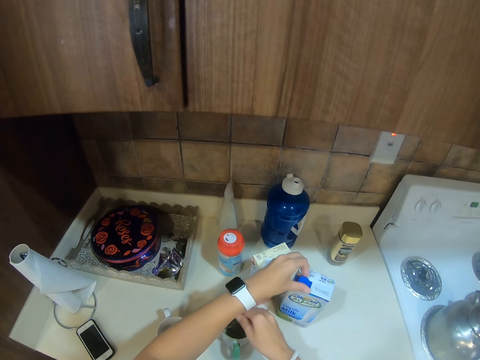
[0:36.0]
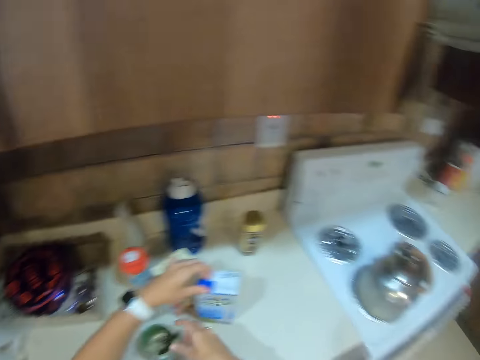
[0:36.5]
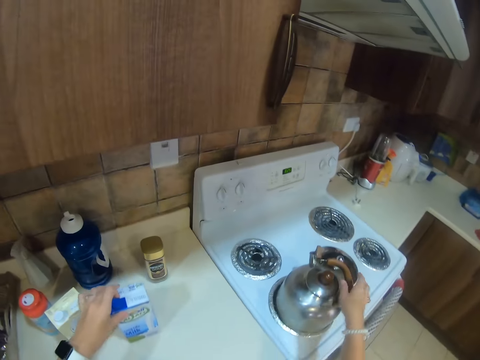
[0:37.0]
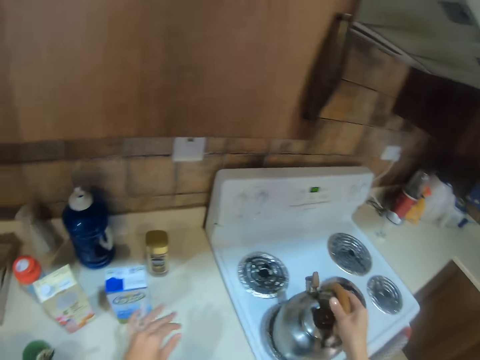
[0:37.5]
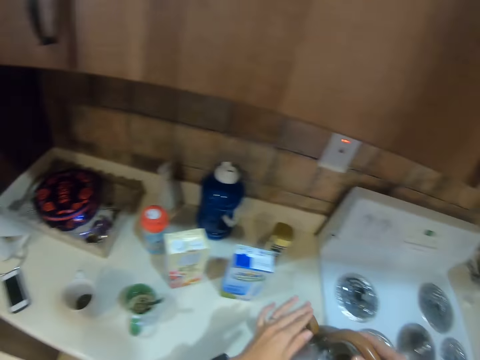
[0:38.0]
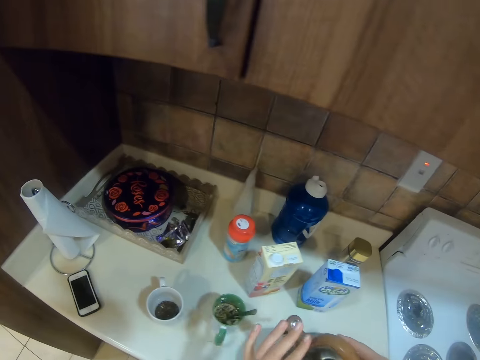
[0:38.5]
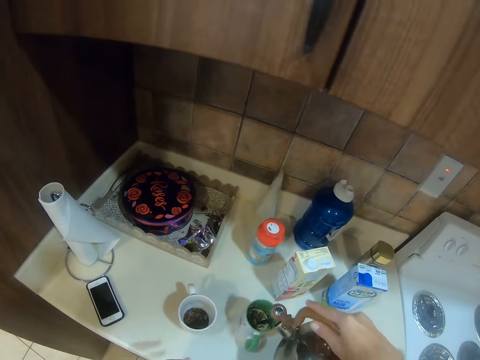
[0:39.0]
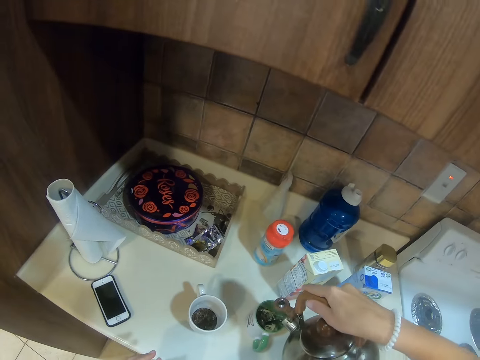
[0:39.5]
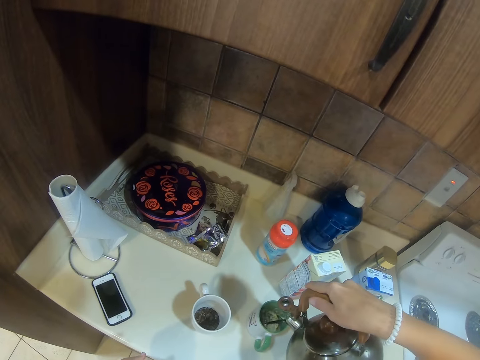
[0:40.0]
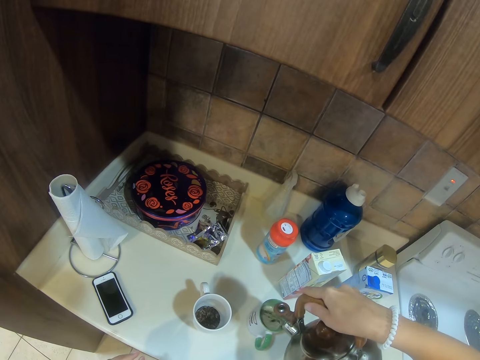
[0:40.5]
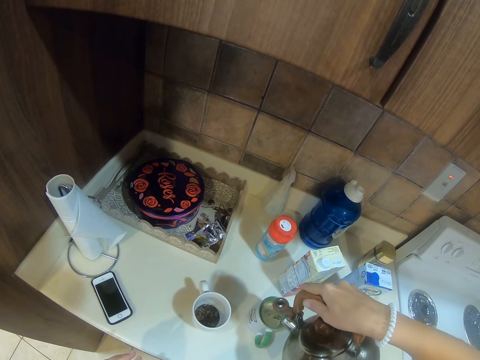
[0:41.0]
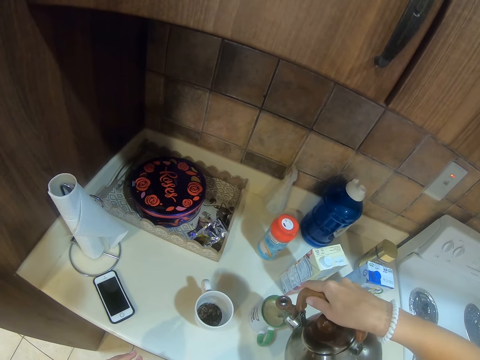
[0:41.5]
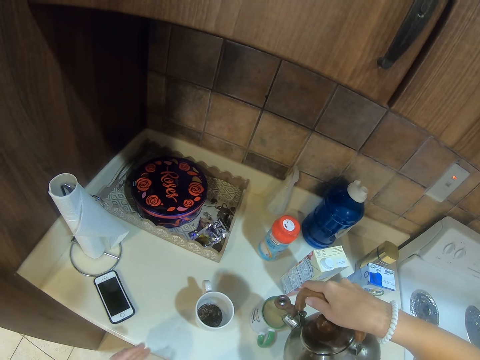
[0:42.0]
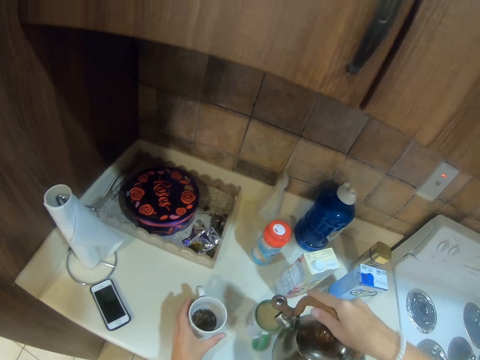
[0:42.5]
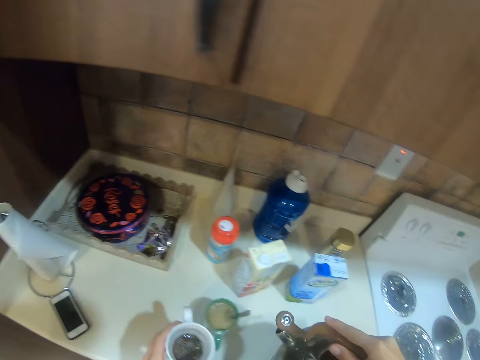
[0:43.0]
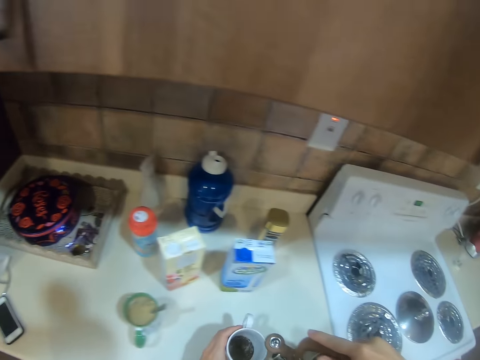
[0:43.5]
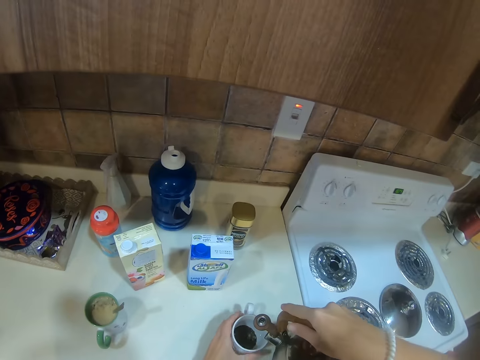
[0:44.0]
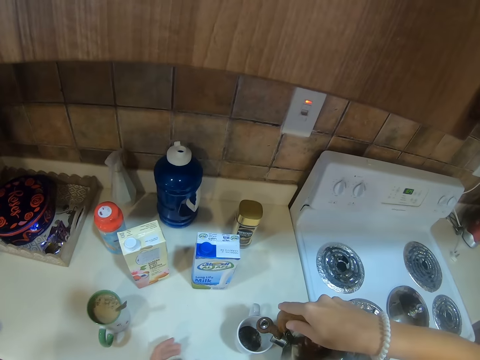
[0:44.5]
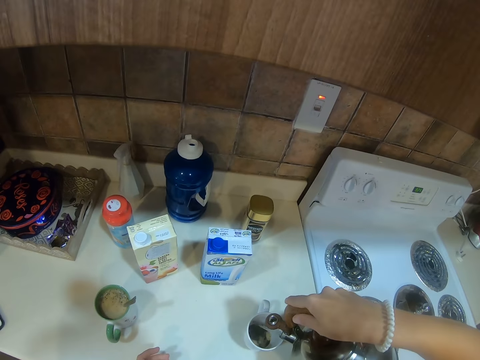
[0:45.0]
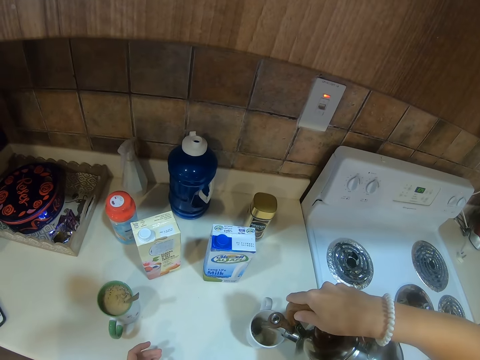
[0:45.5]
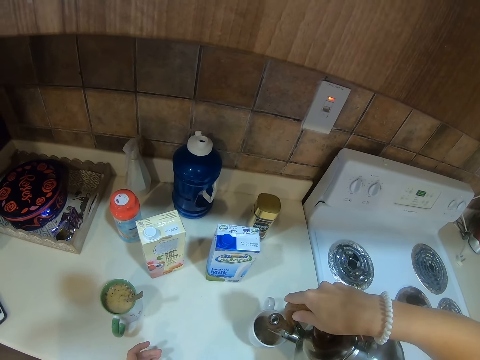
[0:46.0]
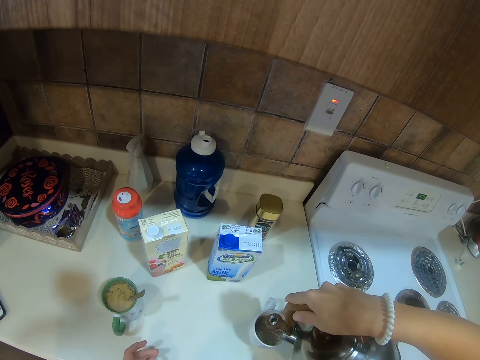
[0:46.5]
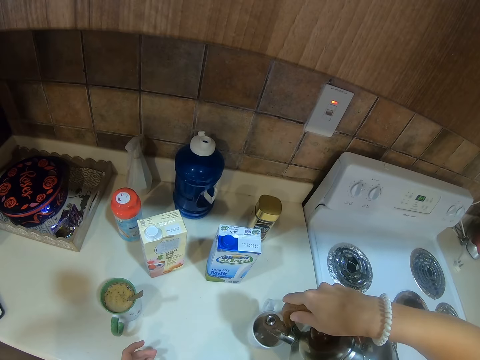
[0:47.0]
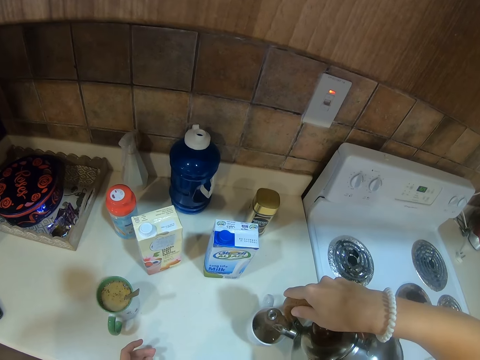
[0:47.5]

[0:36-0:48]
The camera wearer stirs the solution in the cup. They pick a kettle. They pour the liquid to the cup from the kettle. They pick a white cup. They pour water in the white cup.

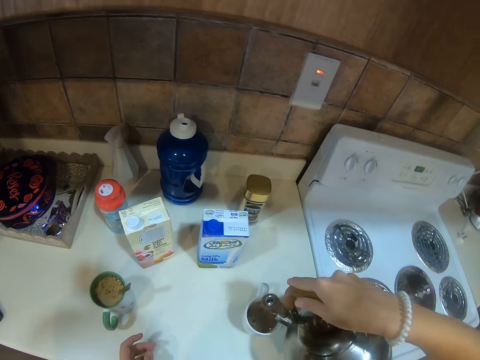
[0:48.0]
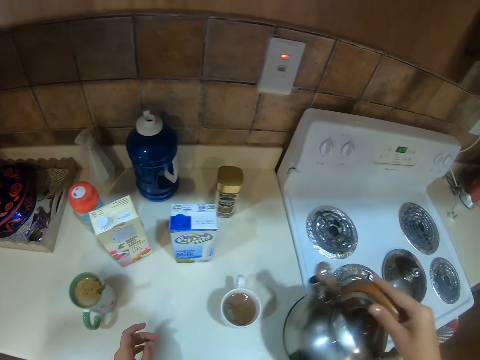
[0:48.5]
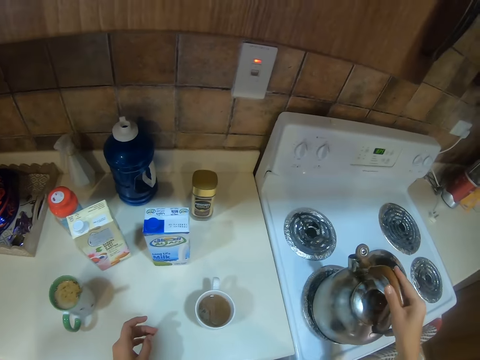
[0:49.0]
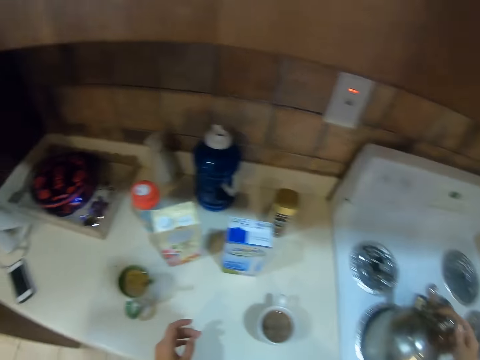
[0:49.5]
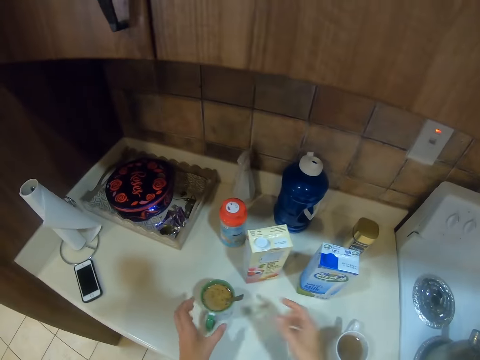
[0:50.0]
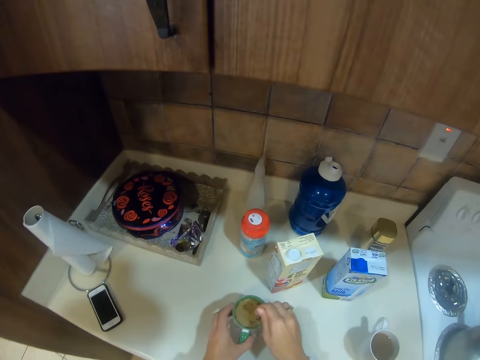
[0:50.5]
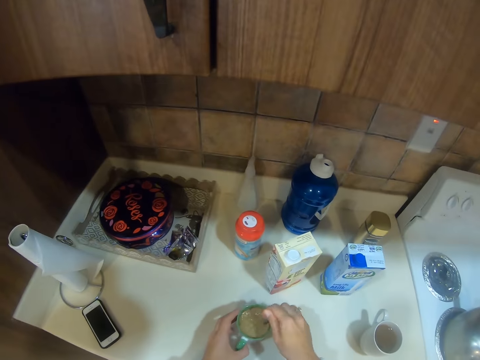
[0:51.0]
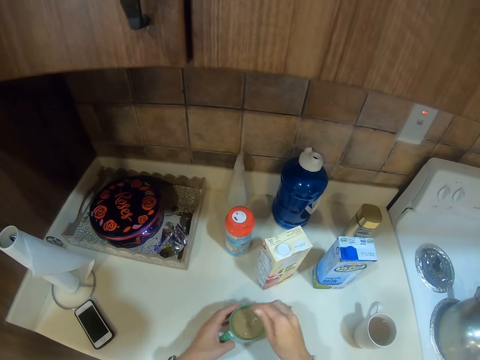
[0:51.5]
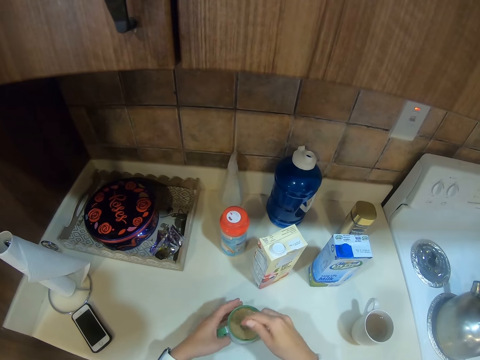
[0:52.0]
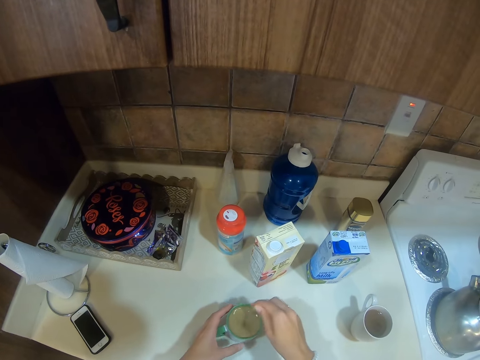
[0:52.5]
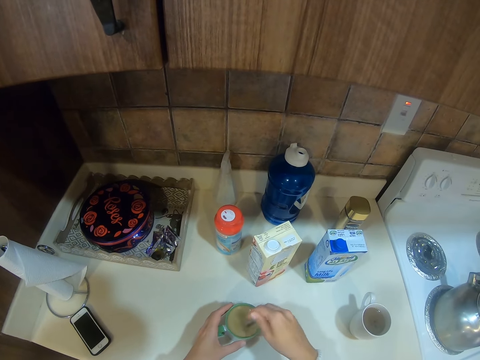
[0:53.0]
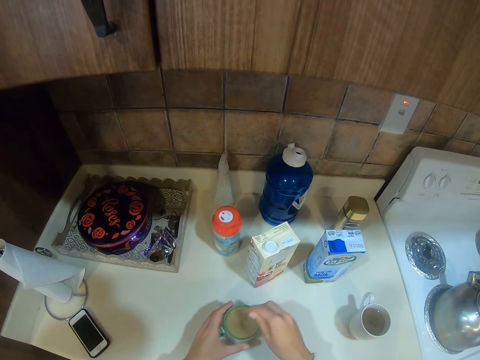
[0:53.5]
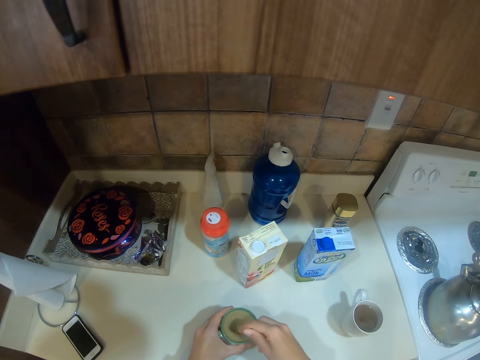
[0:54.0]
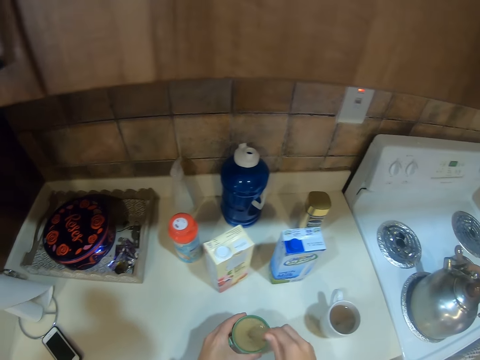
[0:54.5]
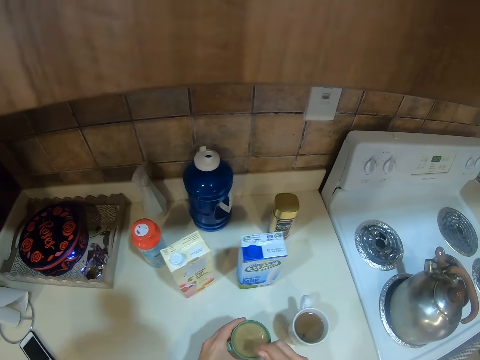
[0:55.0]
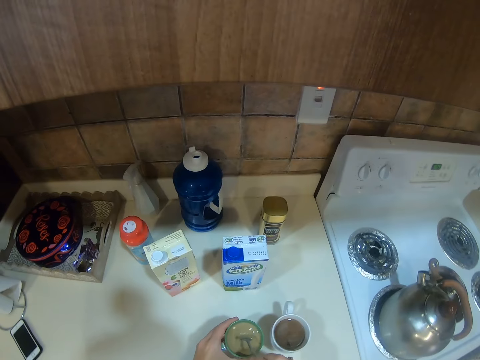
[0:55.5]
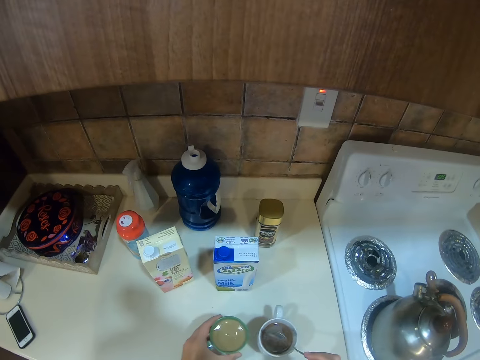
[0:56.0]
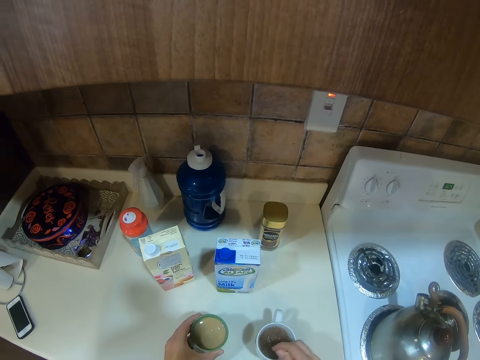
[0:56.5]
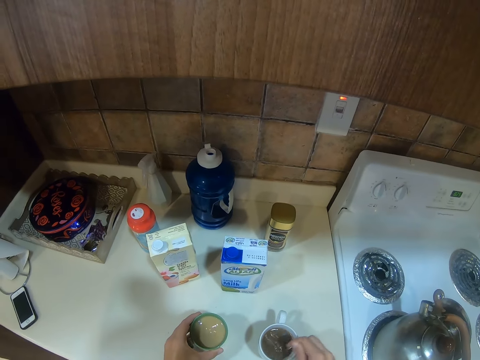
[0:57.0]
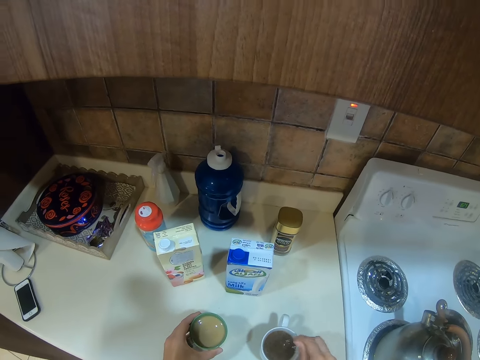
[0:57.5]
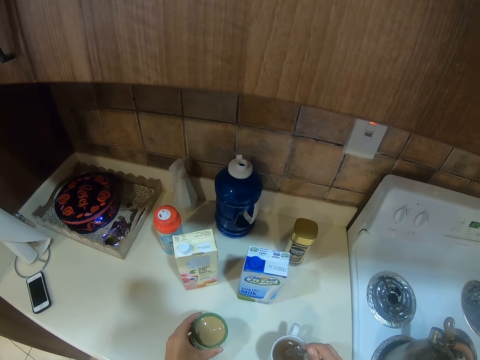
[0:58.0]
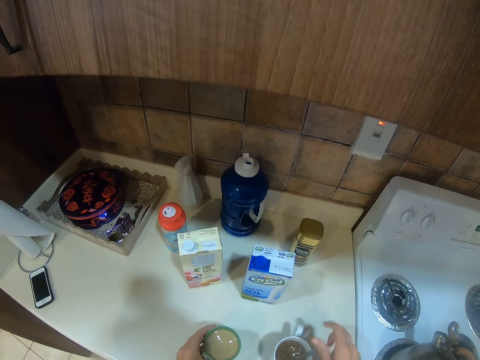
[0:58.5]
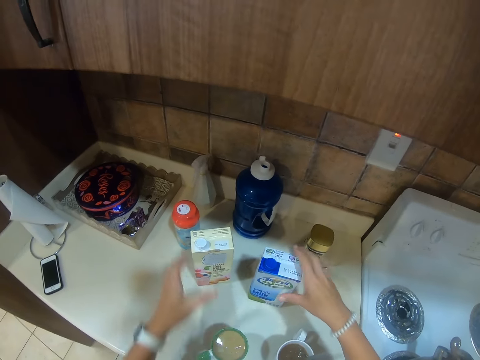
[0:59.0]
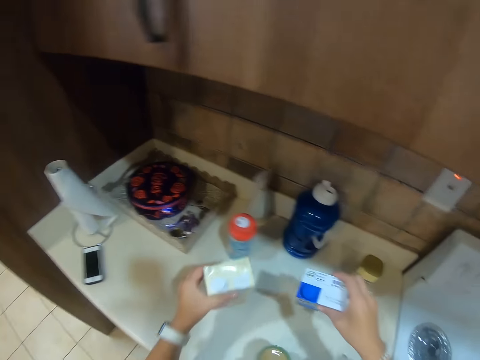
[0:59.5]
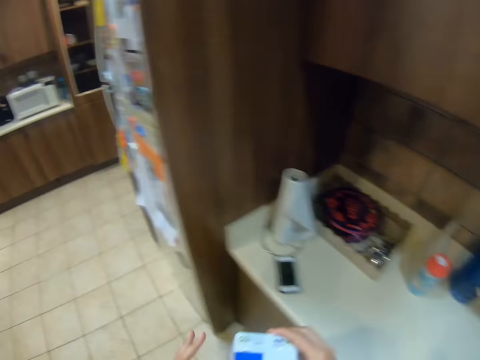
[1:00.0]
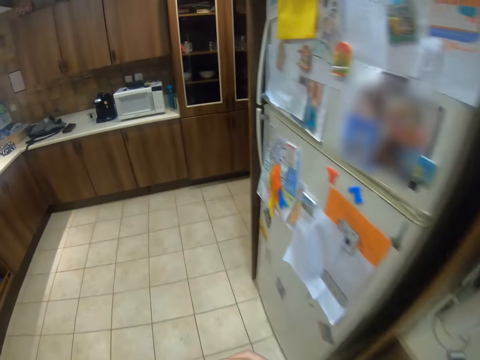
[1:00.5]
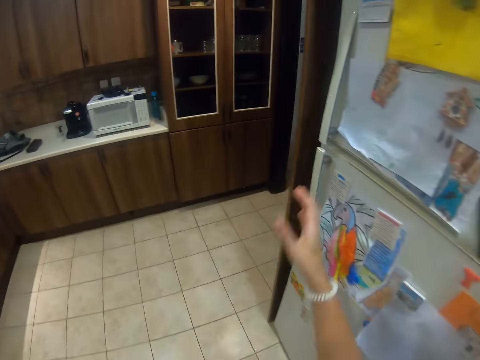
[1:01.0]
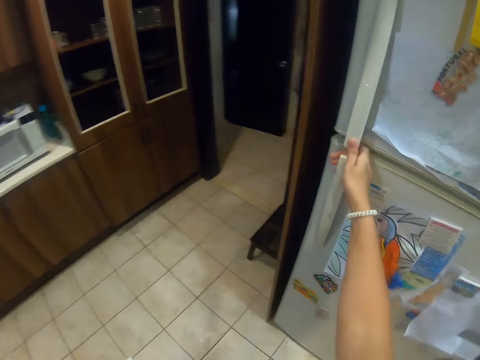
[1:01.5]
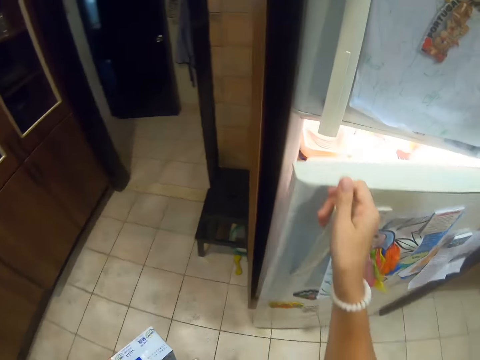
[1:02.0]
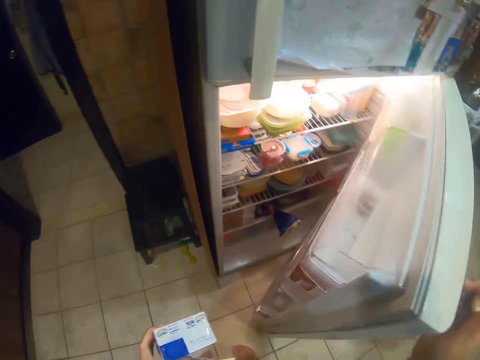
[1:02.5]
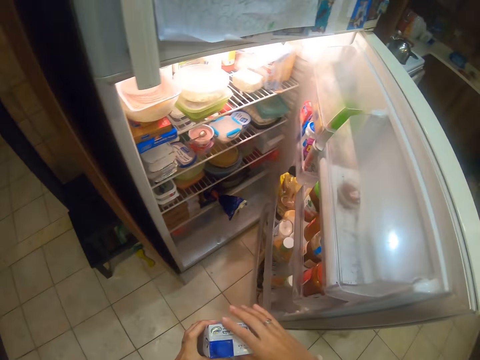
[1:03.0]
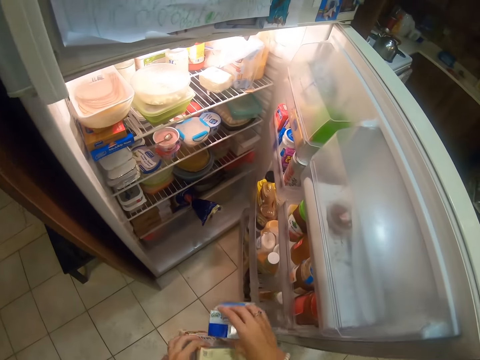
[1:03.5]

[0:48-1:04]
The camera wearer puts the kettle on a gas cooker. They stir the solution in the cup with the spoon. They stir the milk in the white cup. They pick the bottle of milk. They open the fridge.
